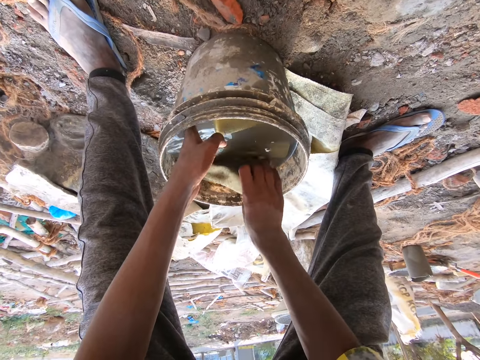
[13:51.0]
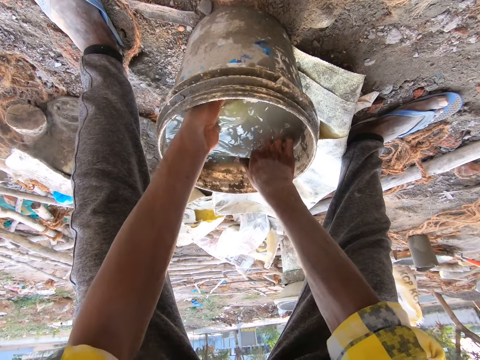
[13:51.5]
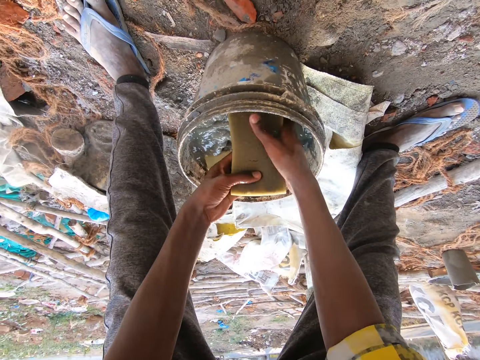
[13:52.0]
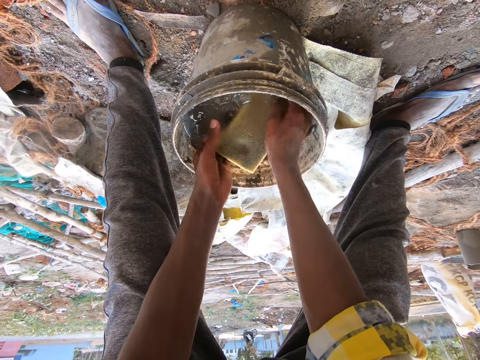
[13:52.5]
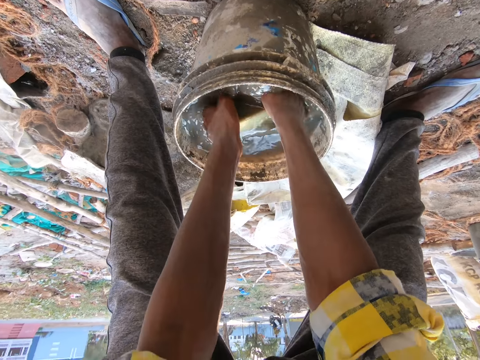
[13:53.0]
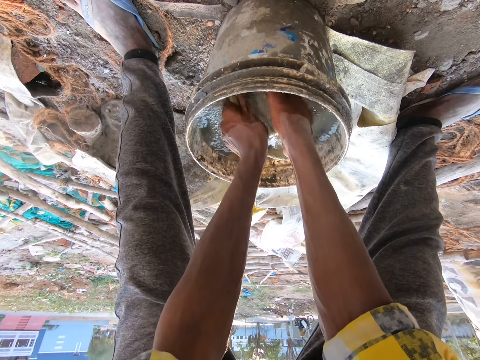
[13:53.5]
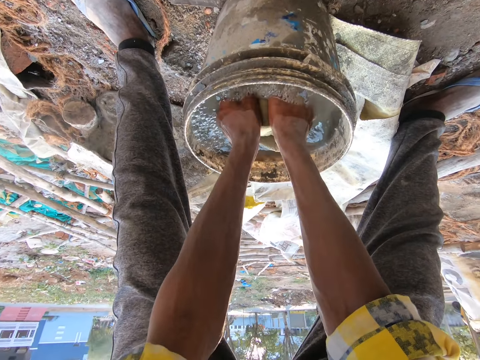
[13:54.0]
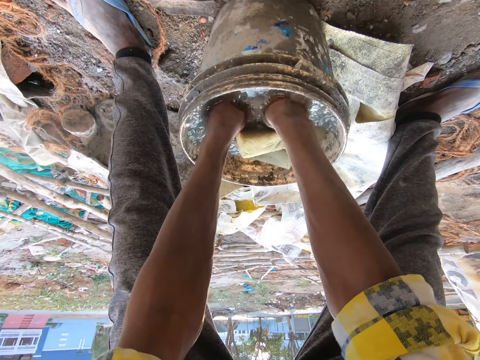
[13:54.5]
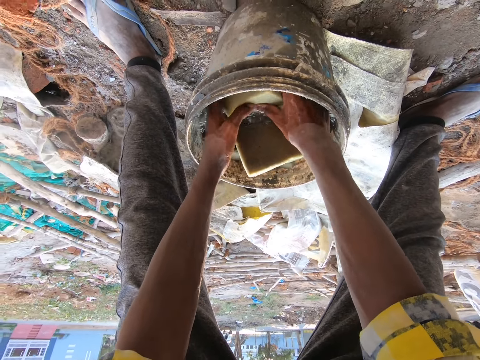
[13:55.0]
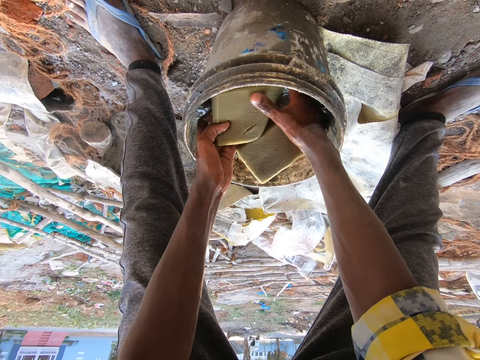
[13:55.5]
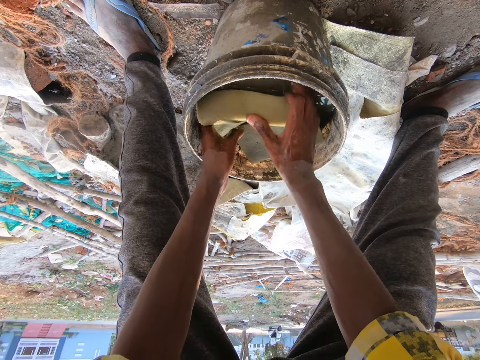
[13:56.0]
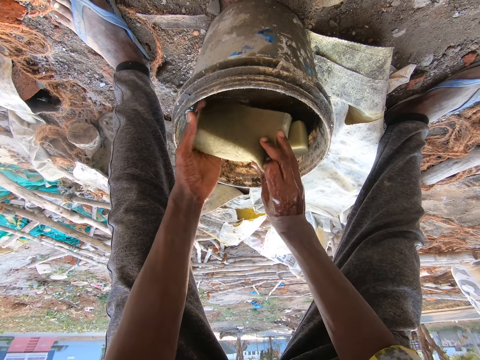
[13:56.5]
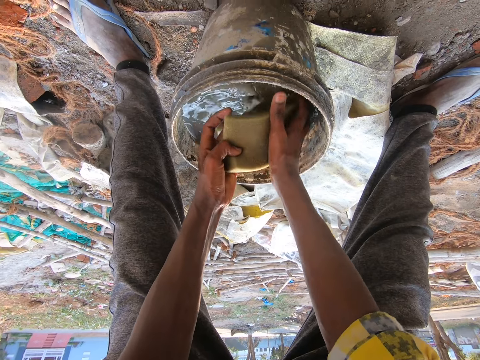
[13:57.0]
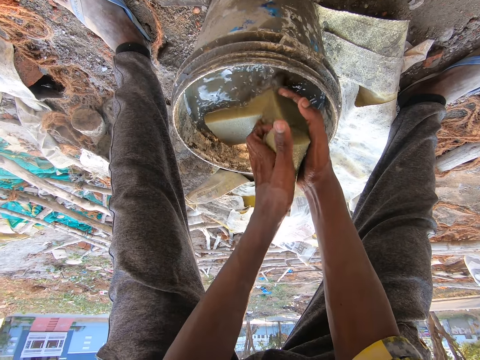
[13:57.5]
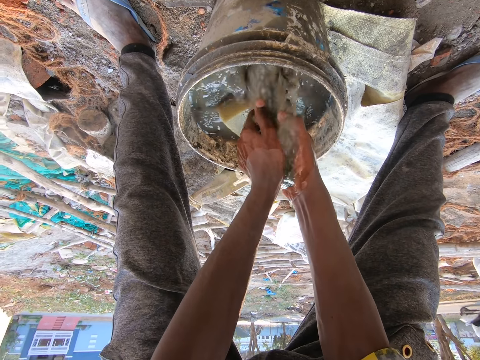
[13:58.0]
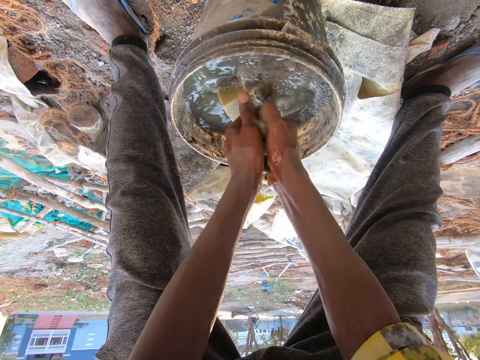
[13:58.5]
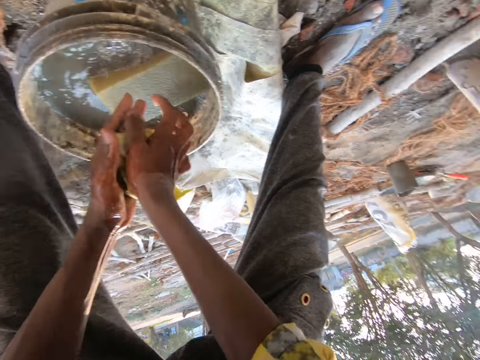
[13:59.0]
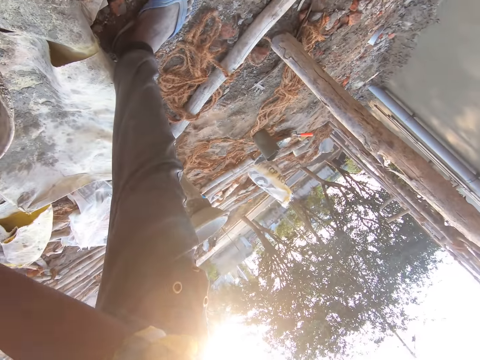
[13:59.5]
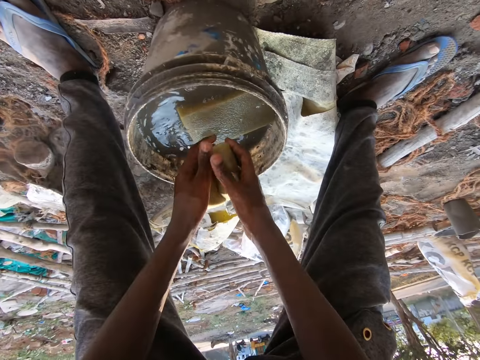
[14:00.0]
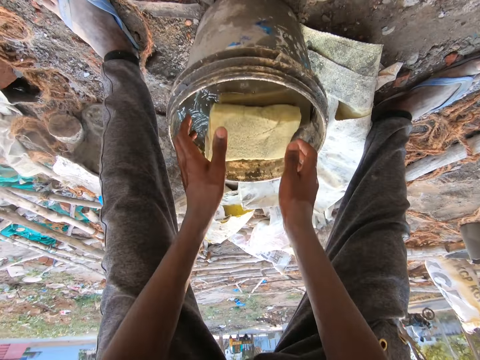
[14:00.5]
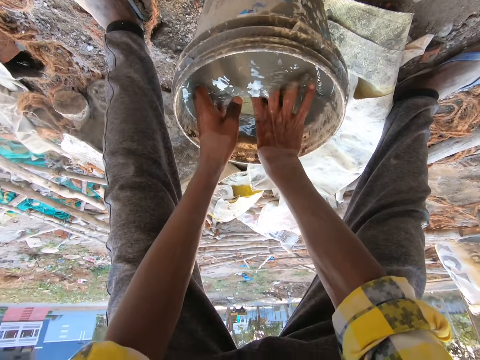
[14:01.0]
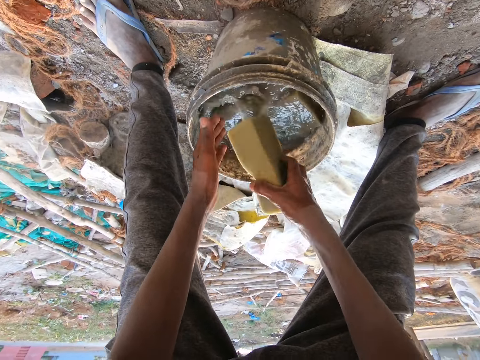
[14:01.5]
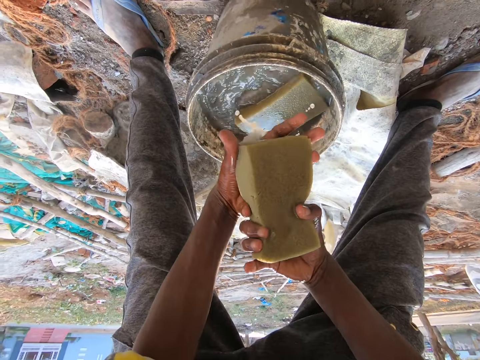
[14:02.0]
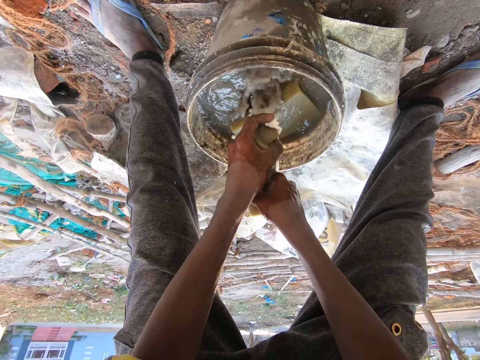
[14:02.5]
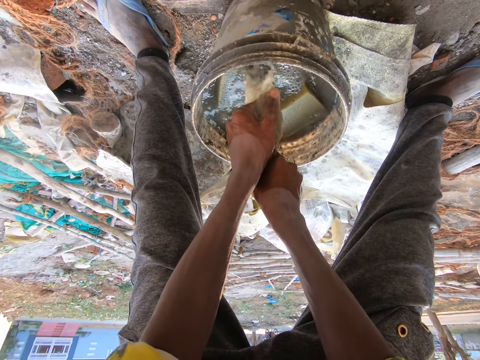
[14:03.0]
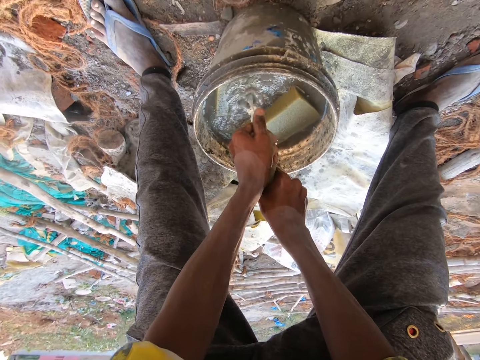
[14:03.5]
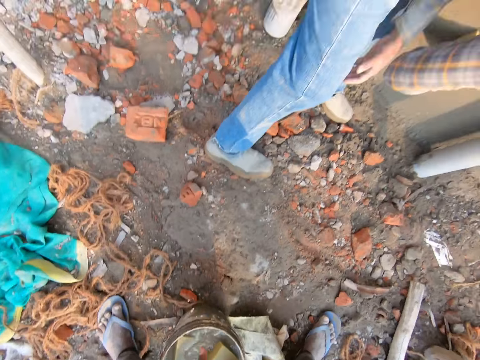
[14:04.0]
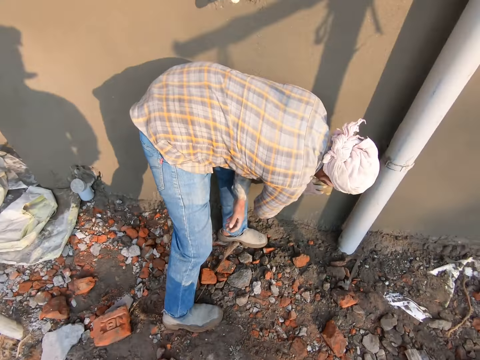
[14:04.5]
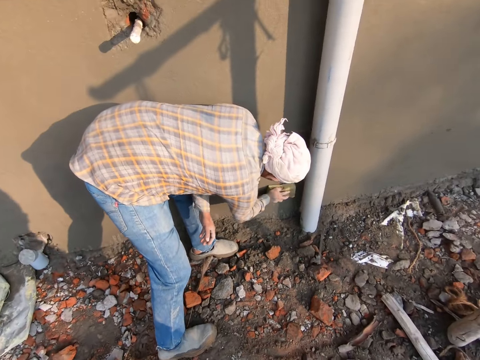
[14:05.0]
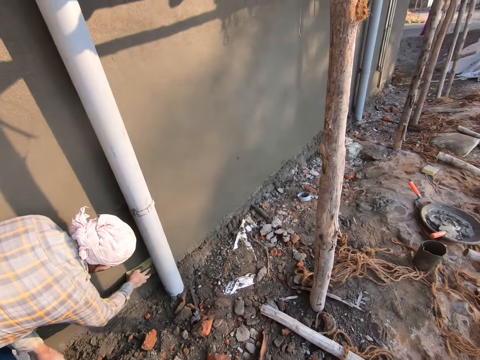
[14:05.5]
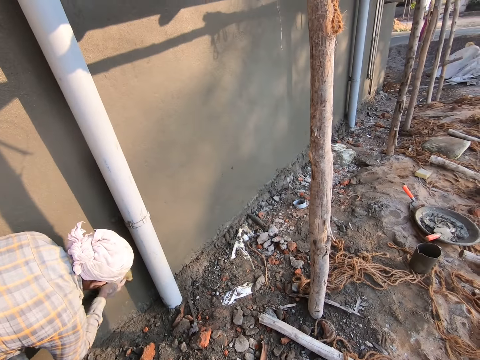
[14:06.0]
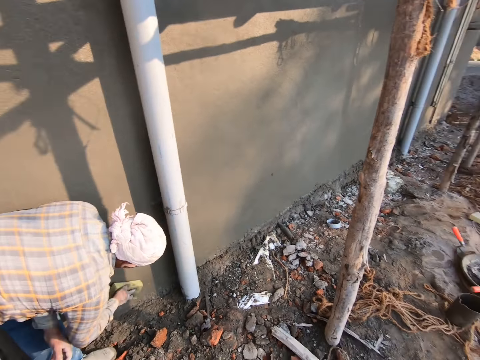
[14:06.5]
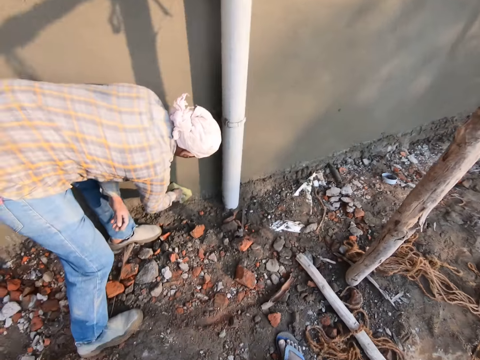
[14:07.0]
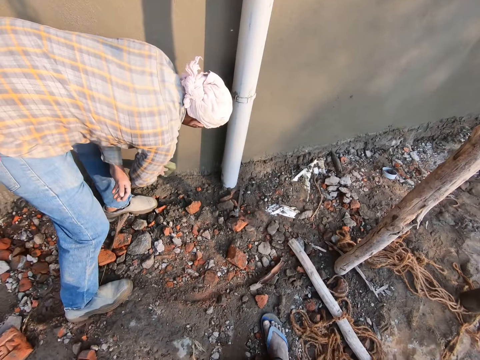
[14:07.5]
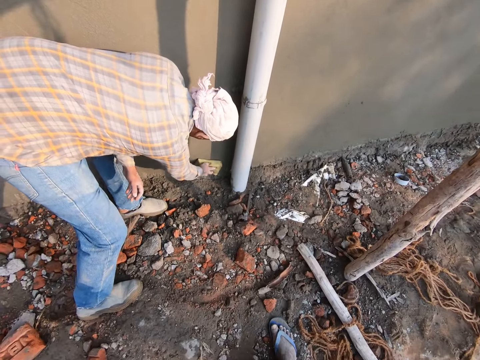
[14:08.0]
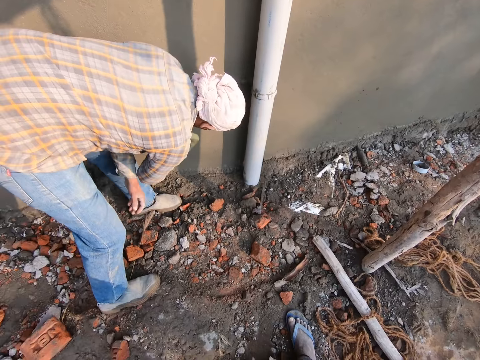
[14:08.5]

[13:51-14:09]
The camera wearer washes the foam or sponge inside the bucket of water with his hands. The man smoothens the cement wall with the foam in his right hand.

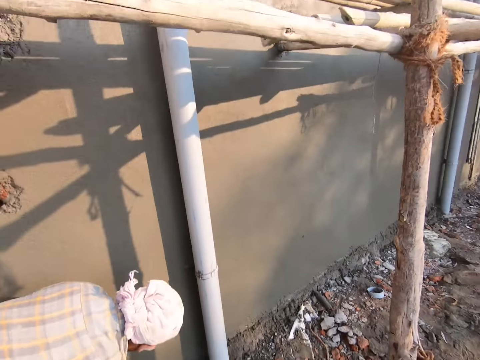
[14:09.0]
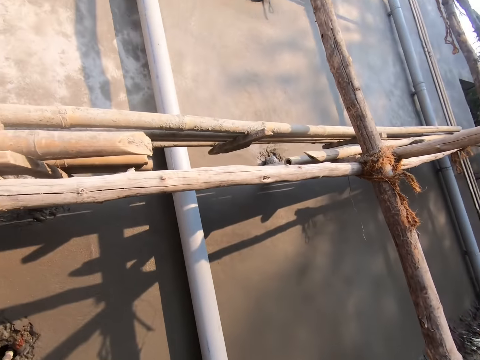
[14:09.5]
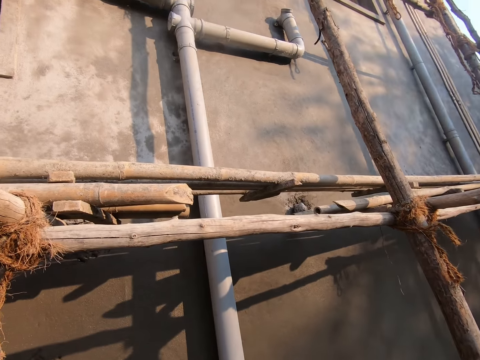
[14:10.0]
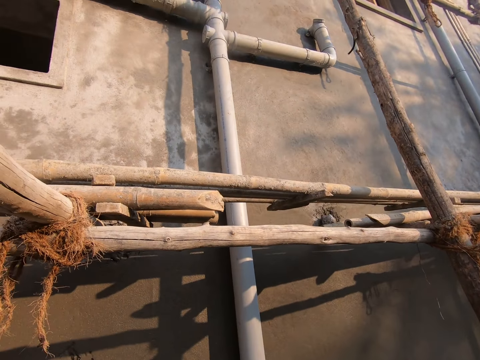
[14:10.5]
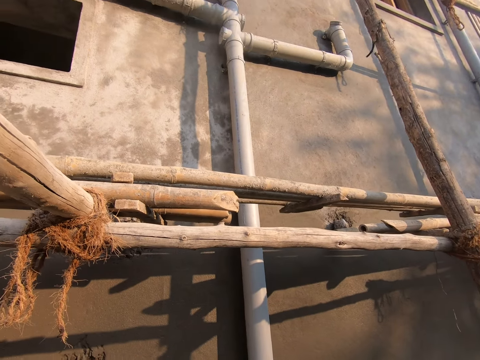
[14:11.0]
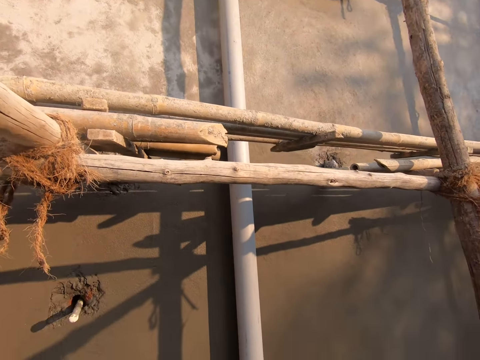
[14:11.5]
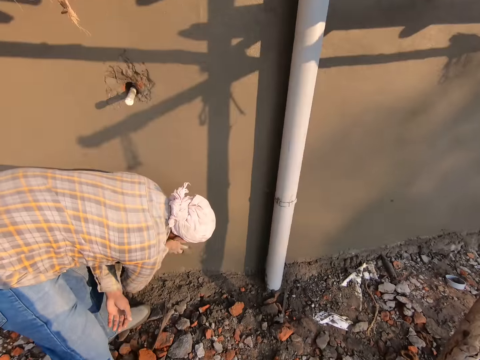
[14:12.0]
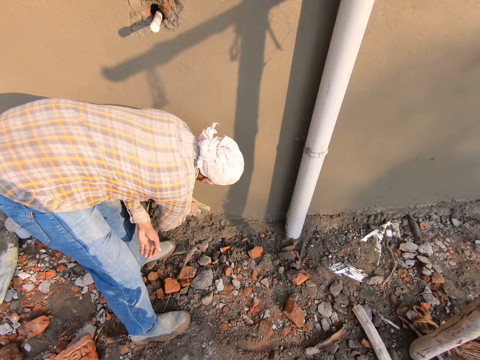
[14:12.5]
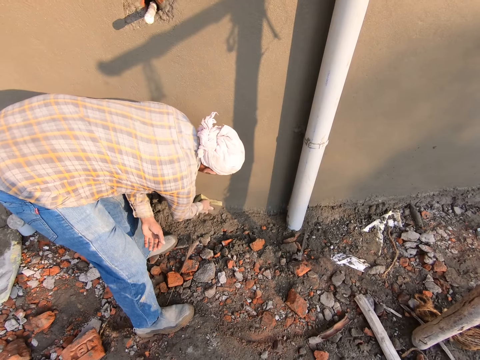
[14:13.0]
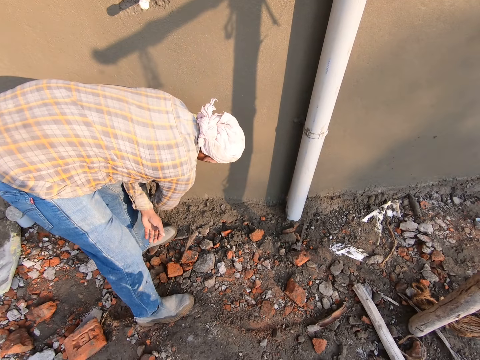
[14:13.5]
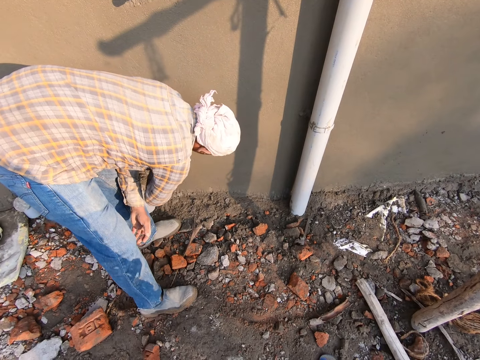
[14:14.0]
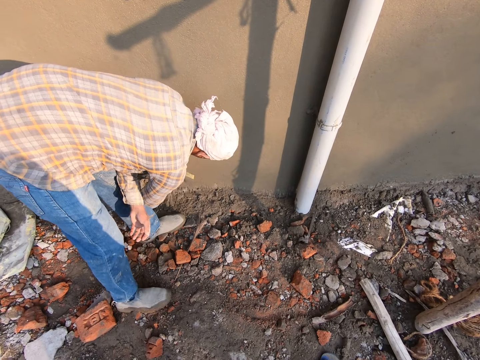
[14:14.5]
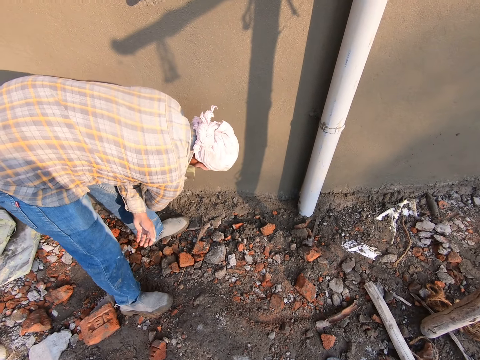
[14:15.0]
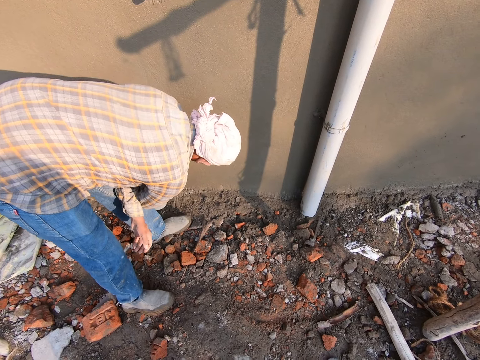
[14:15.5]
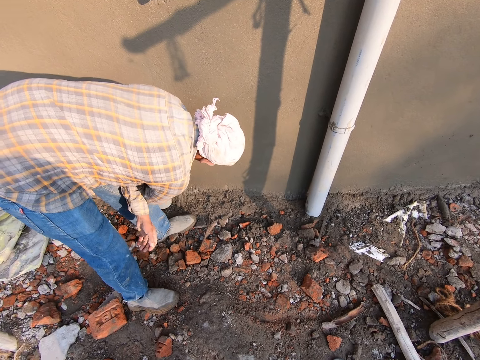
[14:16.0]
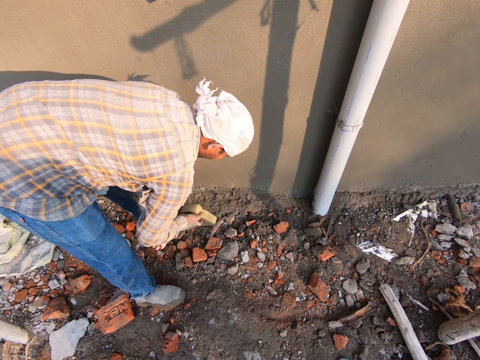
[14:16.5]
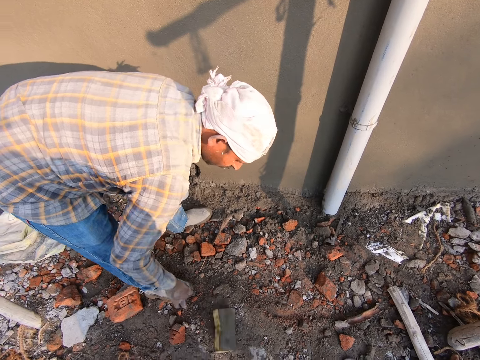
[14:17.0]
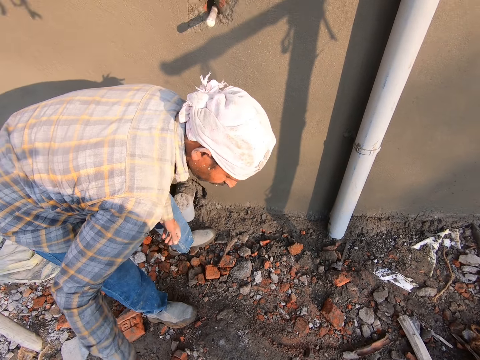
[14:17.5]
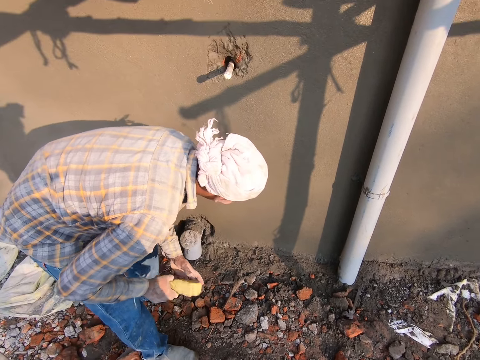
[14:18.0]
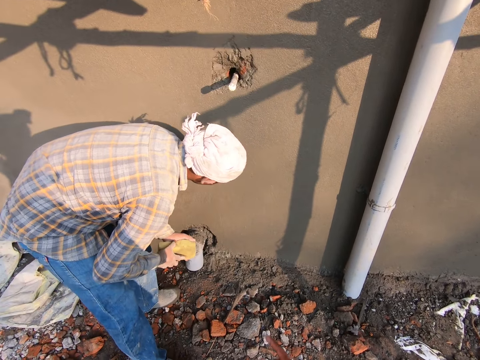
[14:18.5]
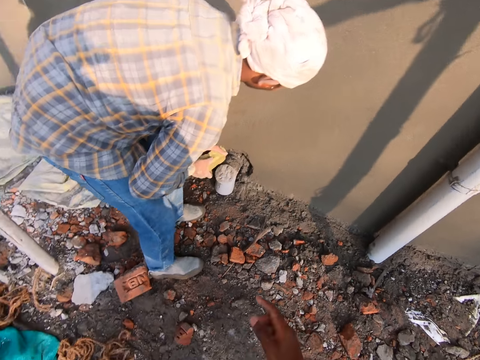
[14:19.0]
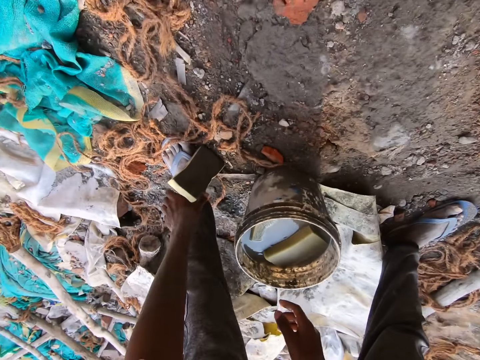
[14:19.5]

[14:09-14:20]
The man drops the foam or sponge on the ground with his right hand. The camera wearer gives the man the sponge. The man collects the foam from the camera wearer with his right hand. The camera wearer converses with the man. They pick up the sponge from the ground.
